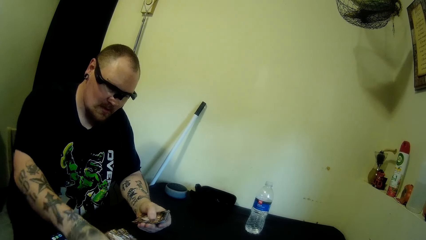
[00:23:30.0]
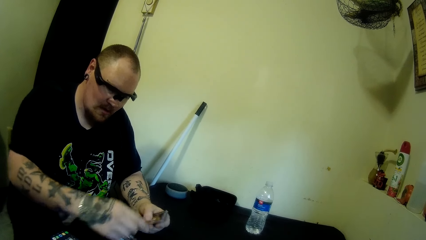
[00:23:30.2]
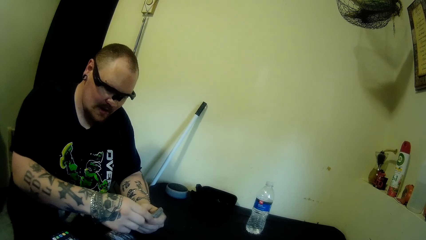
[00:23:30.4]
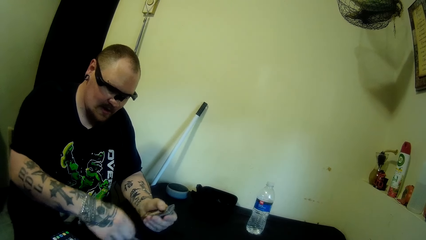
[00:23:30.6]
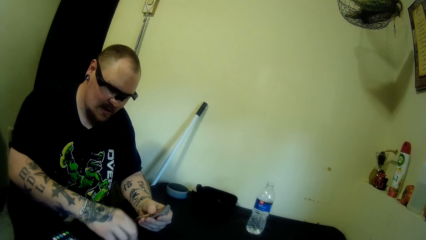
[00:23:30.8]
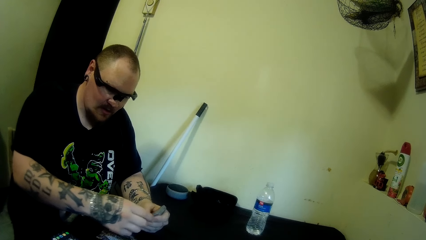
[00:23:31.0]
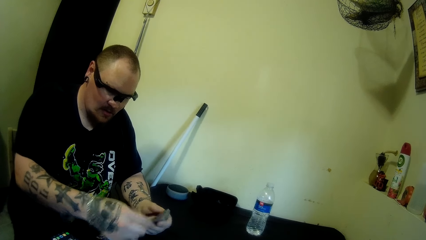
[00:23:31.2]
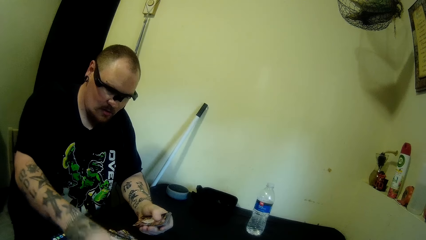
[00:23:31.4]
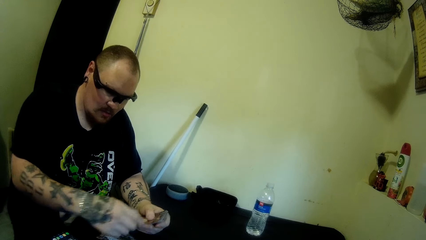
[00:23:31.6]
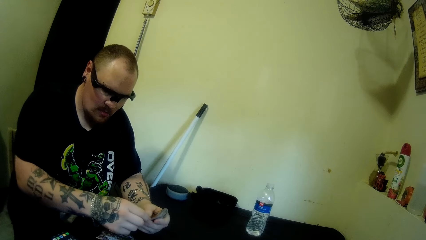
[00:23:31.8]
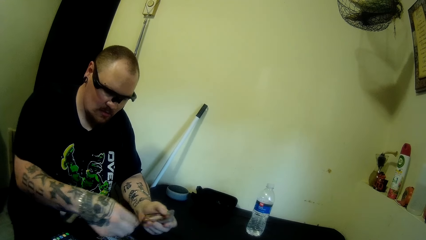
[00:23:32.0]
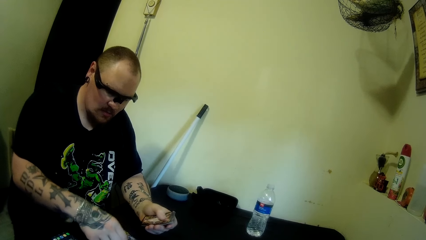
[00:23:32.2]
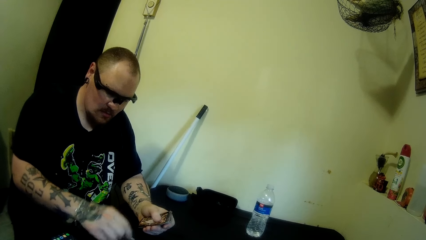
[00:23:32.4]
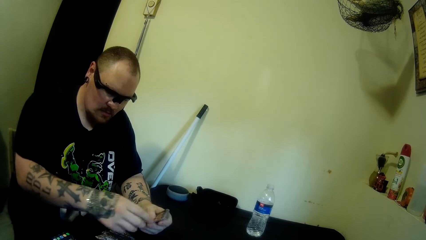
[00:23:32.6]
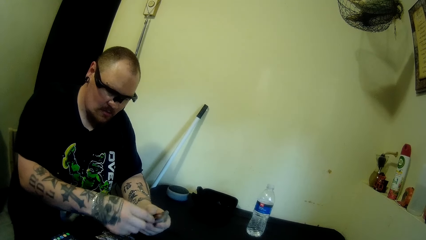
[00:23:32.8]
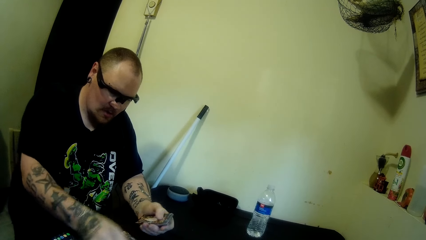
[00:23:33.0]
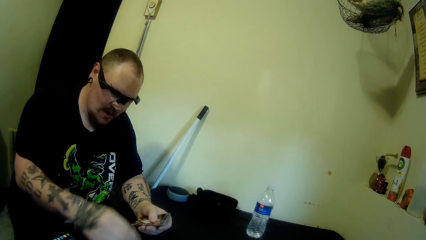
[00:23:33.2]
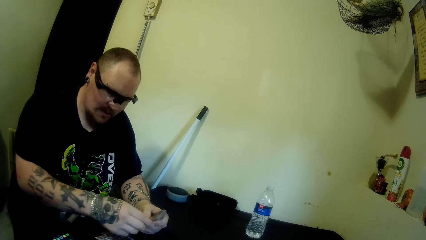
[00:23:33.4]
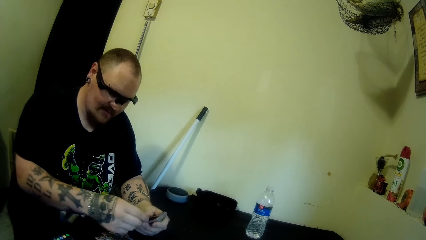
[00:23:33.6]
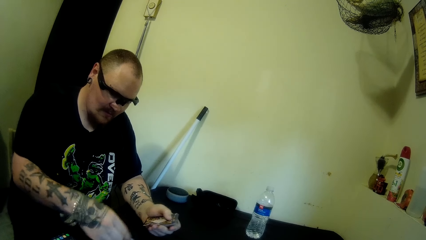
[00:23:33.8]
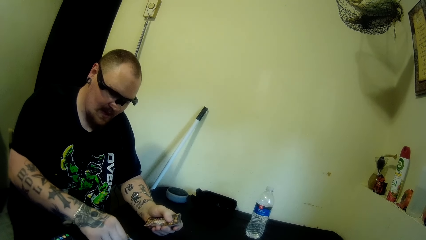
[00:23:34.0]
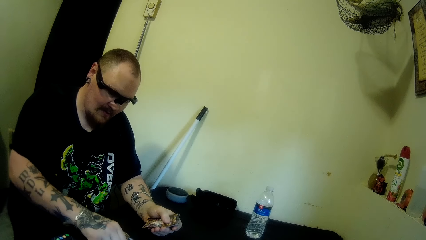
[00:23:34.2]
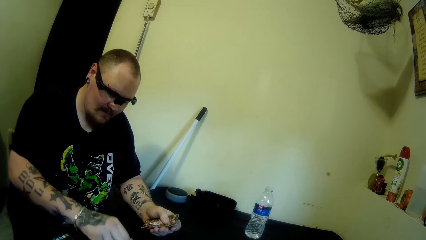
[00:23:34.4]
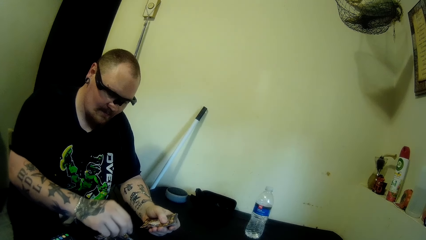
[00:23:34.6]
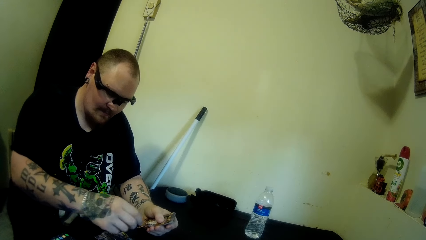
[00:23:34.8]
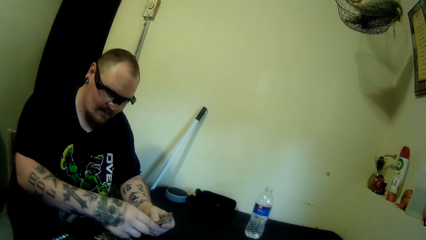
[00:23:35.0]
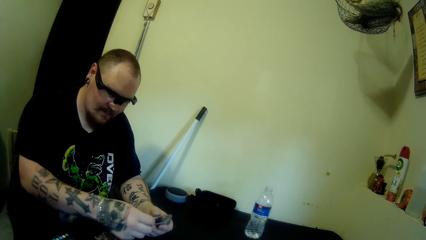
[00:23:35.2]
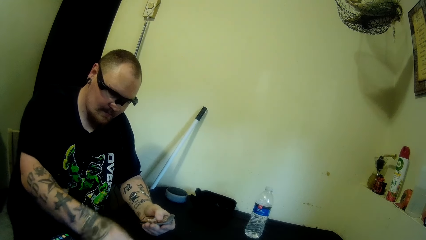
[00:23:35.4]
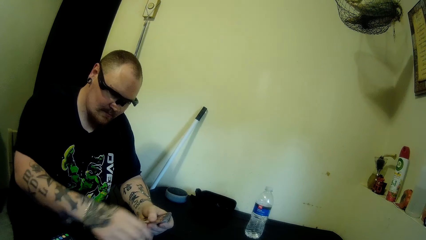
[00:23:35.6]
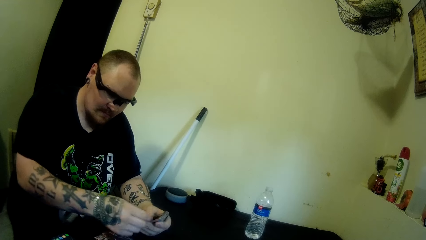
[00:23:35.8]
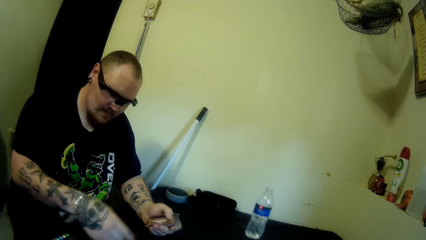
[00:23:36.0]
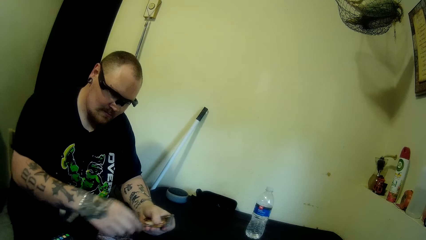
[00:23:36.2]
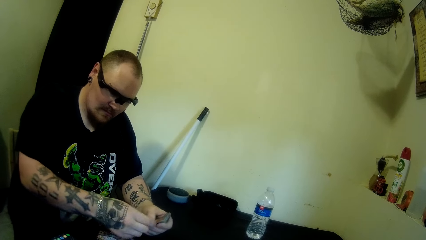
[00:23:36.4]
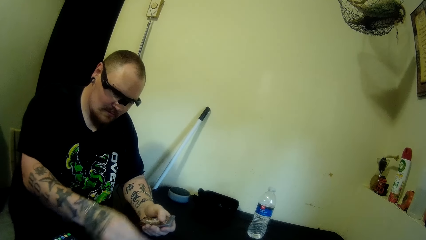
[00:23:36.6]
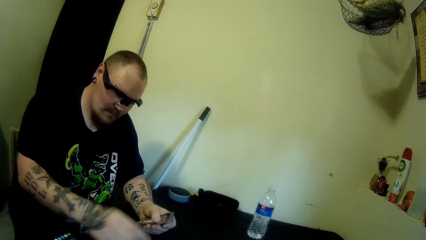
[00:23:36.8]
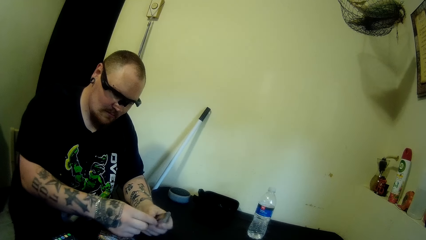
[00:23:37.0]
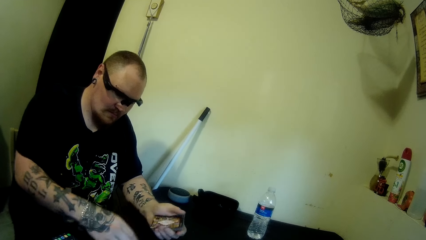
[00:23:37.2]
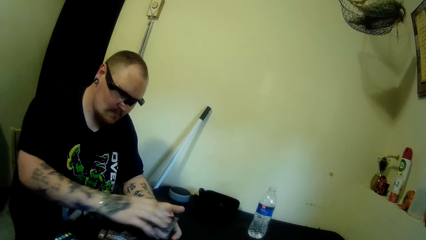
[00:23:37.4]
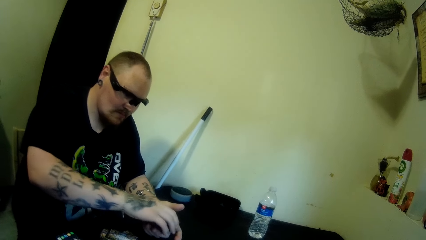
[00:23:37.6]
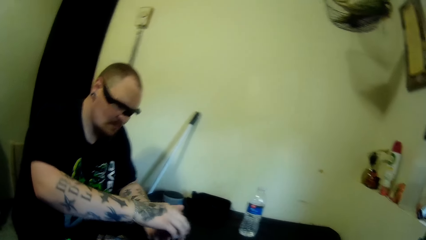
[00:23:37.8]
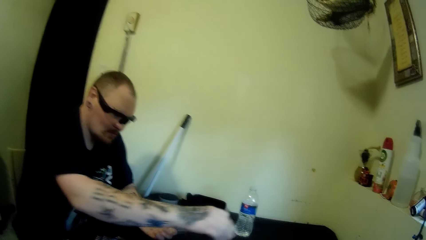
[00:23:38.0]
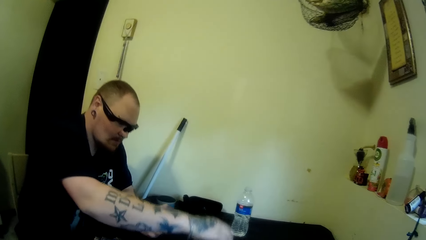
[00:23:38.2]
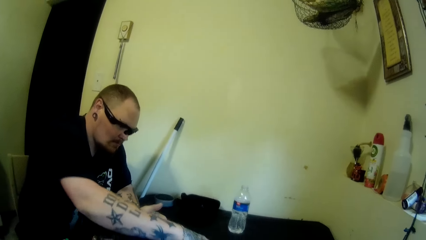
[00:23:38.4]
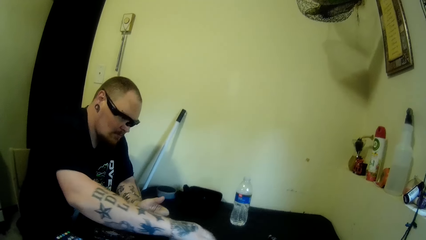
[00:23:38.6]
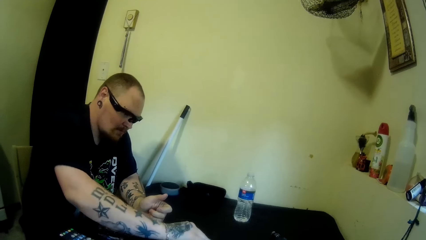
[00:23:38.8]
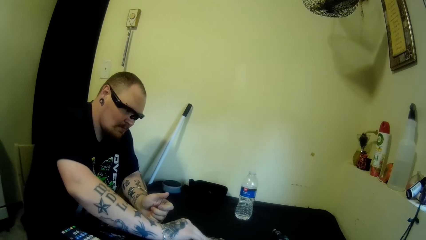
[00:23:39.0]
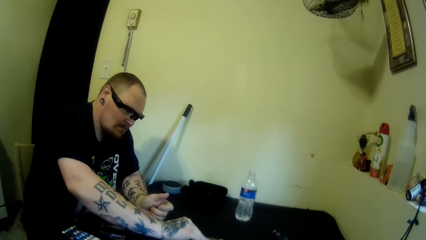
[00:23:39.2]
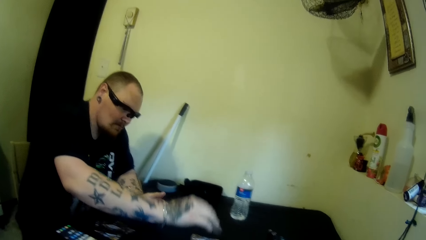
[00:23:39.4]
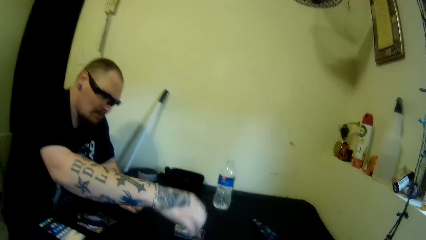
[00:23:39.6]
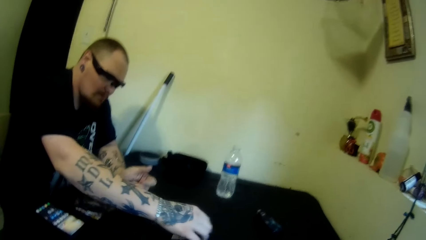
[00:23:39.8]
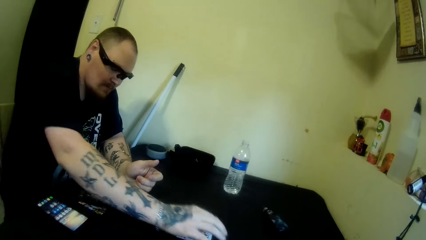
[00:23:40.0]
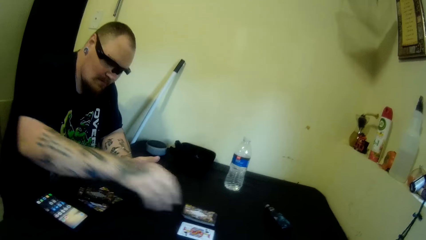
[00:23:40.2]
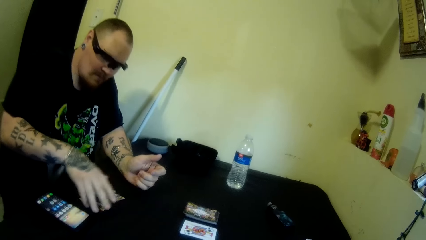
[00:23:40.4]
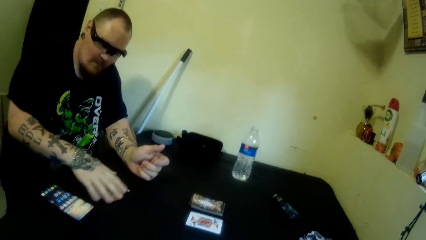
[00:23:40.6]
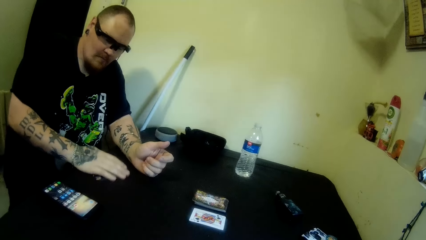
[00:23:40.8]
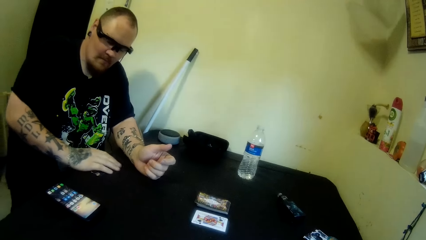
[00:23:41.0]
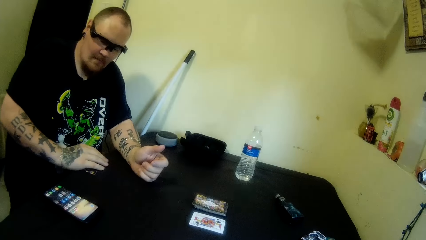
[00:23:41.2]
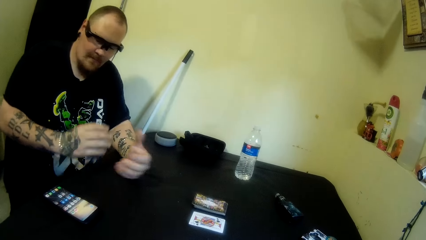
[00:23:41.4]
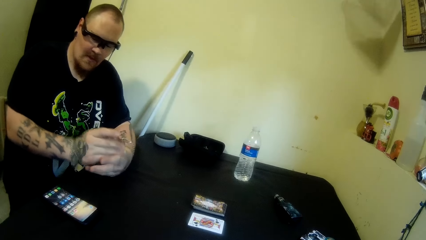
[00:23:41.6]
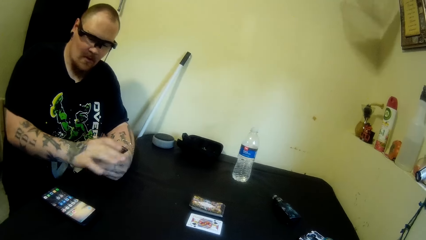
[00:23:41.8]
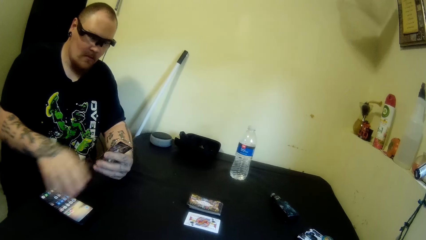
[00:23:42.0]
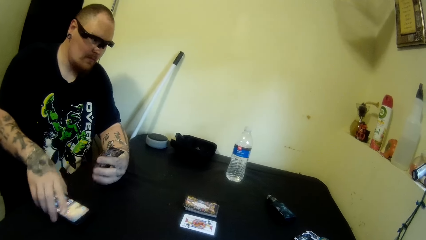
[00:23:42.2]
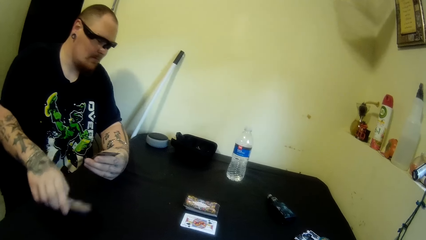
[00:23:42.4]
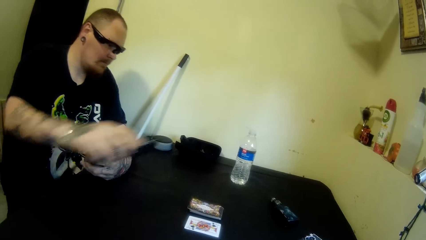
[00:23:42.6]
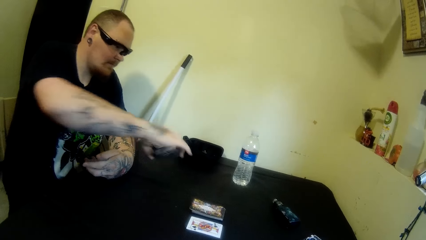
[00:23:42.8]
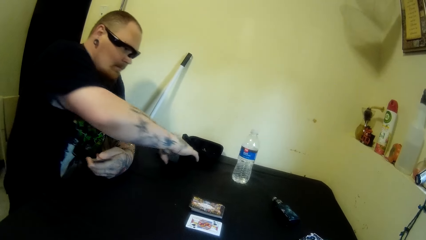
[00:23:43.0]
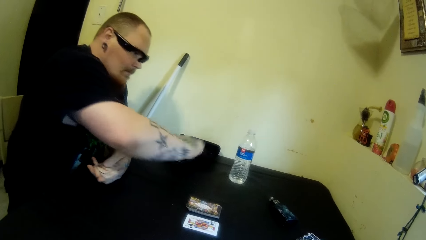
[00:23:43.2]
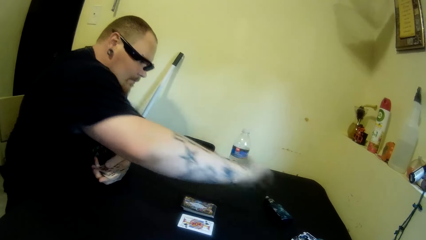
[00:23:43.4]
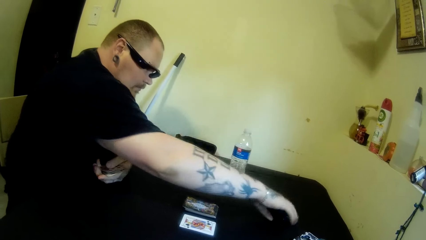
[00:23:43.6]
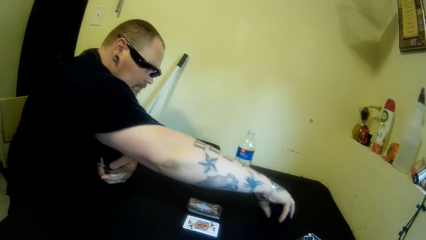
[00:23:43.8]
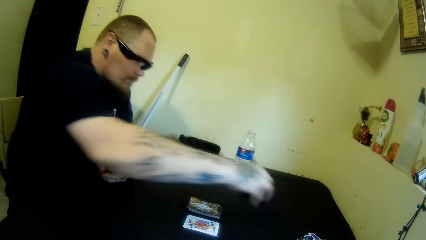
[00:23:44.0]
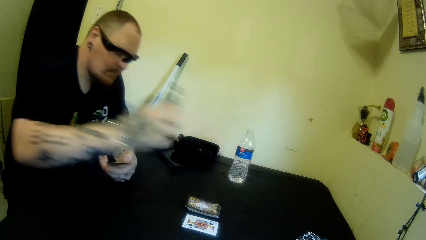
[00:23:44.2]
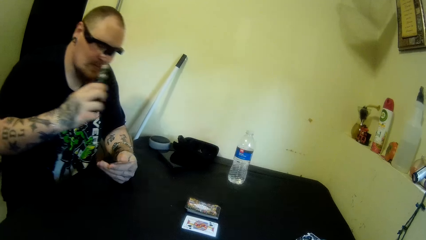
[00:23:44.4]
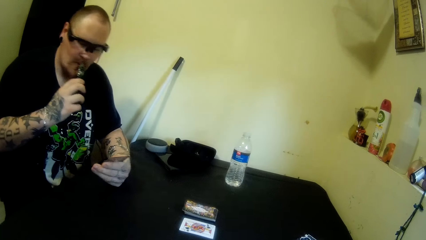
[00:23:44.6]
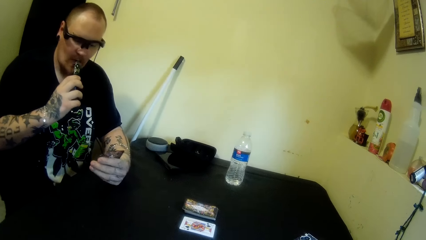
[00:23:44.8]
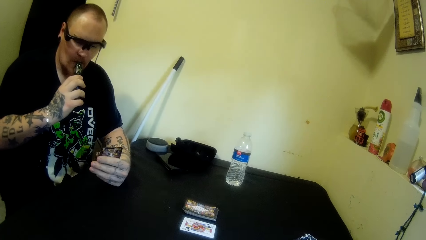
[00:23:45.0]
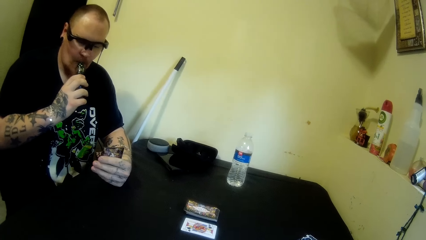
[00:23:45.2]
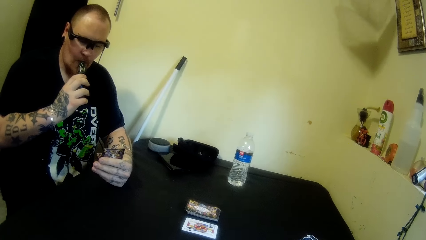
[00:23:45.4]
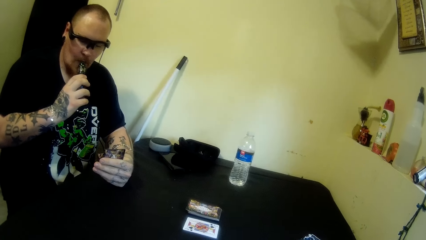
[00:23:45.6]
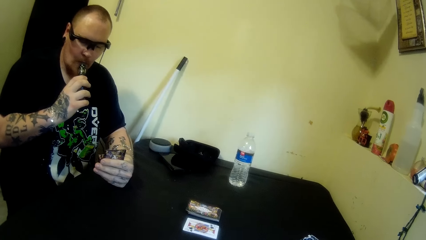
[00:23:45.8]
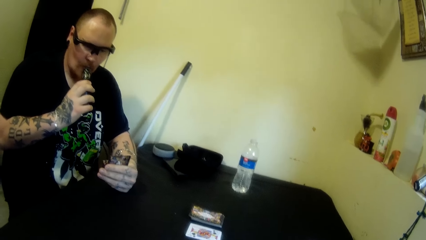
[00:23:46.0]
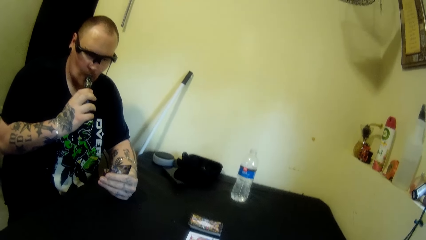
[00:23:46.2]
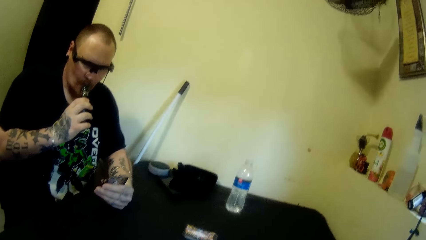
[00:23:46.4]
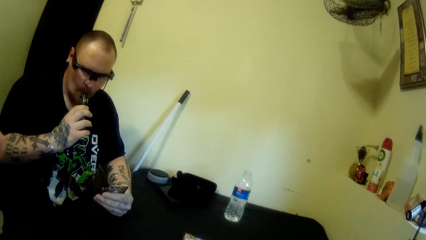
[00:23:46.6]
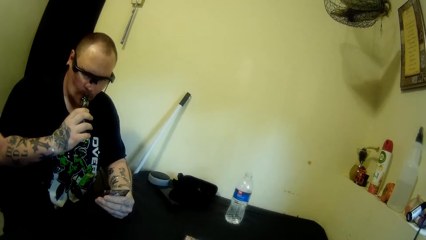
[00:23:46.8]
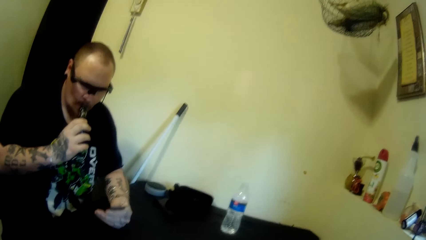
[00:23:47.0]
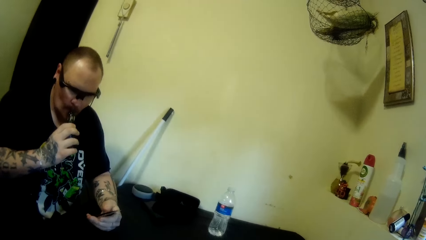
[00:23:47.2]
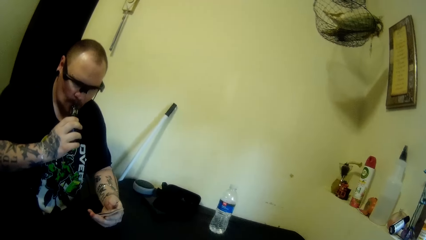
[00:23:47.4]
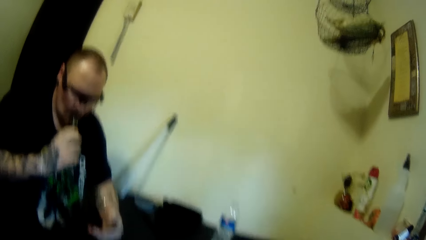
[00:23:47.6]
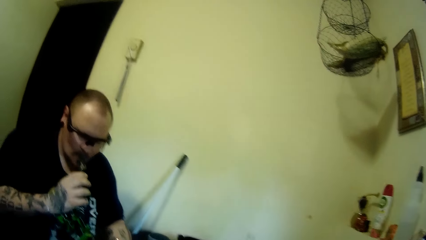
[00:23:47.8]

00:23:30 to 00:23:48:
The camera wearer talks with a man. The man drops a bunch of cards on the table, on the other side. The man turns a card over on the table. The man packs some cards on the table. The man picks a card. The man holds the card with the other hand. The man picks up a phone from the table. The man puts the phone on the other side of the table. The man picks up a hookah from the table. The man smokes from the hookah.
